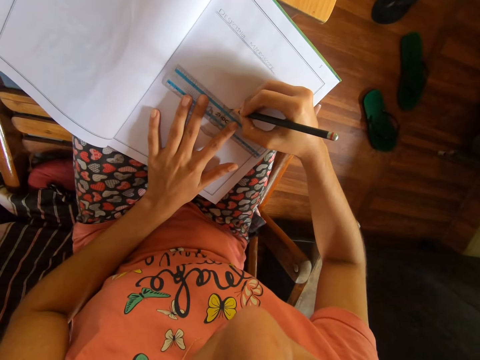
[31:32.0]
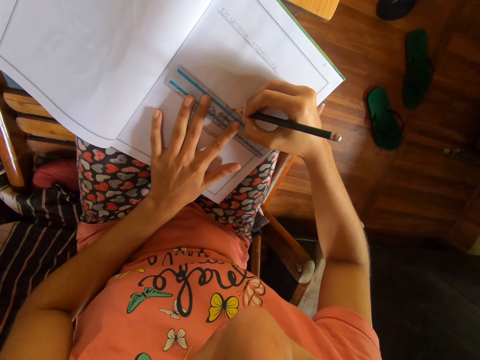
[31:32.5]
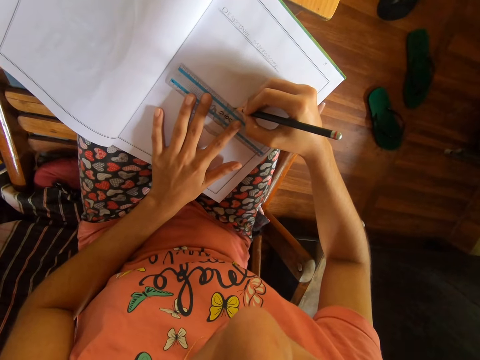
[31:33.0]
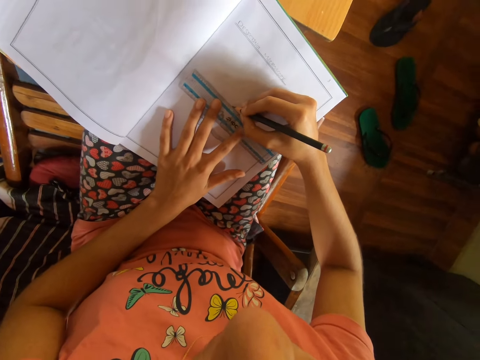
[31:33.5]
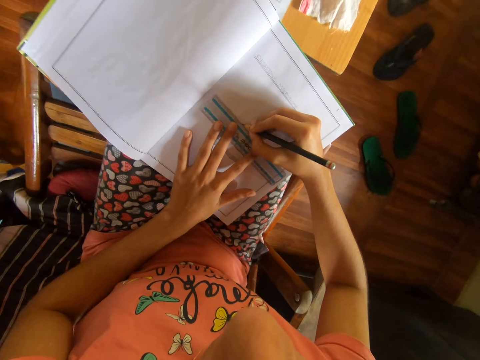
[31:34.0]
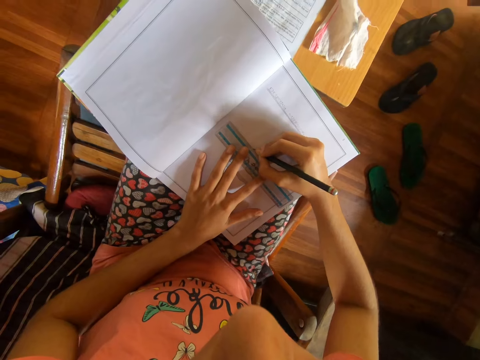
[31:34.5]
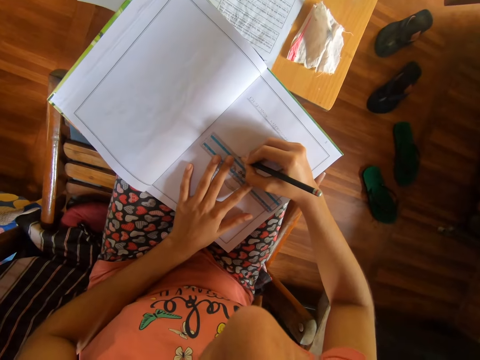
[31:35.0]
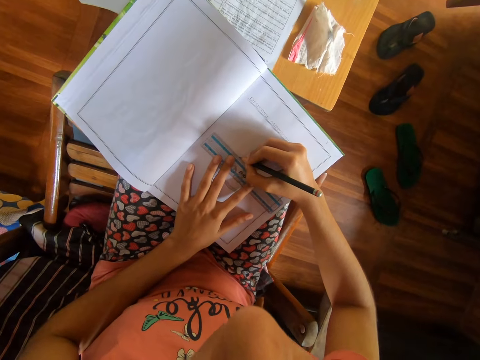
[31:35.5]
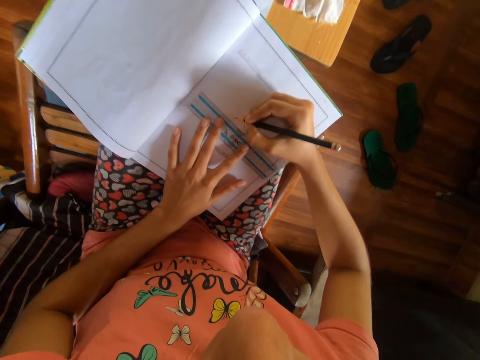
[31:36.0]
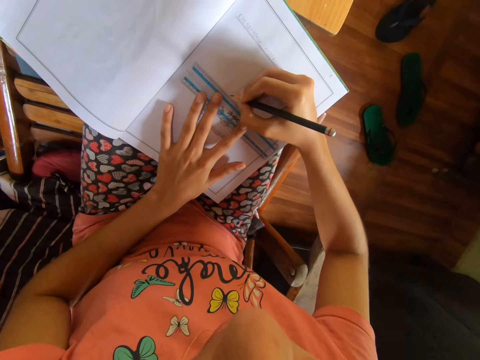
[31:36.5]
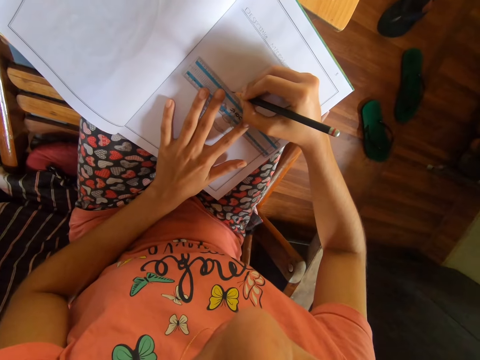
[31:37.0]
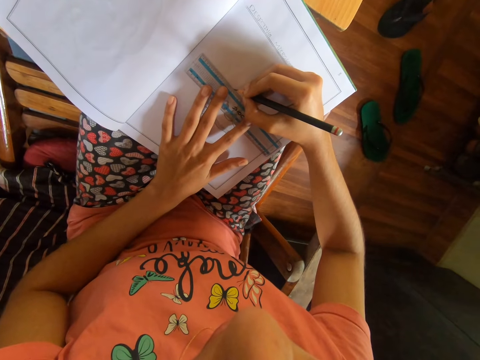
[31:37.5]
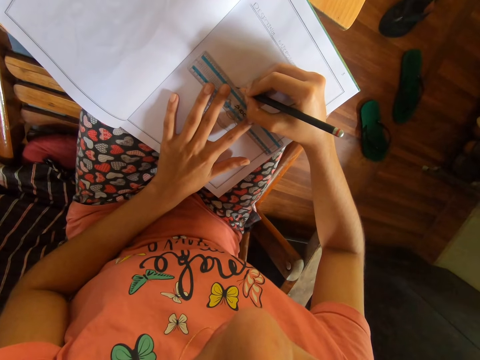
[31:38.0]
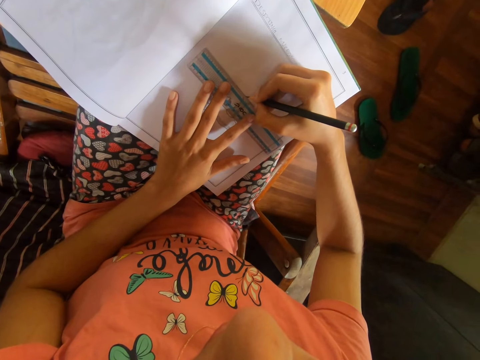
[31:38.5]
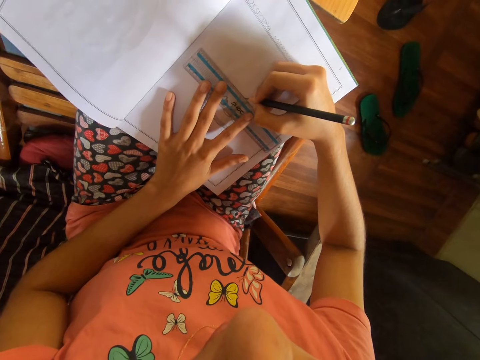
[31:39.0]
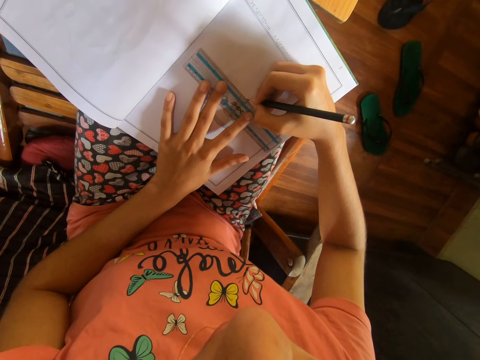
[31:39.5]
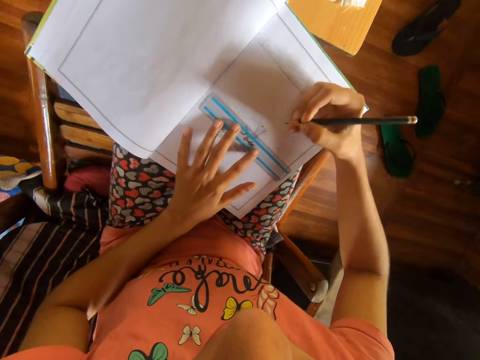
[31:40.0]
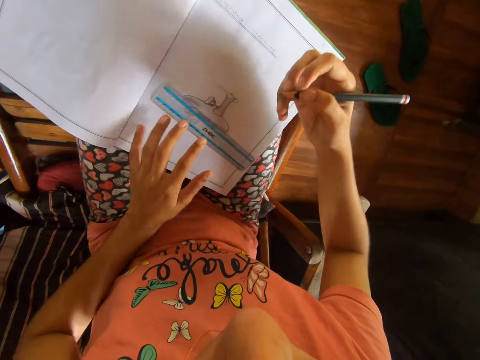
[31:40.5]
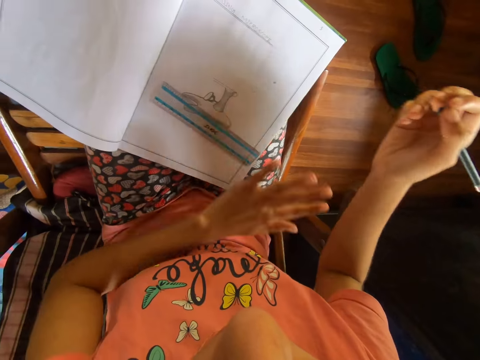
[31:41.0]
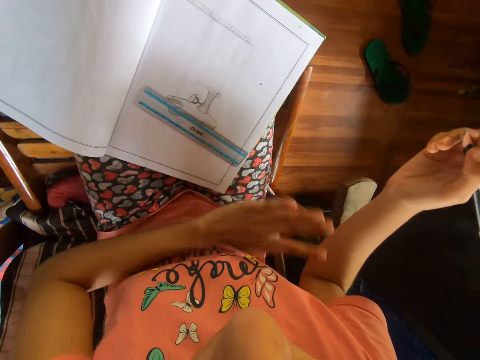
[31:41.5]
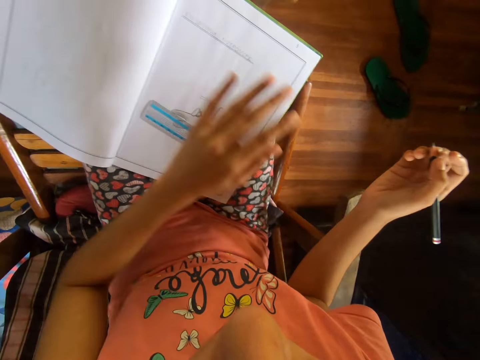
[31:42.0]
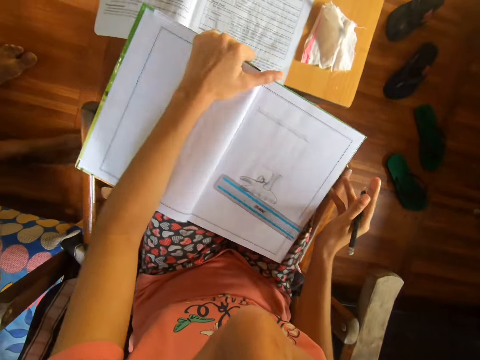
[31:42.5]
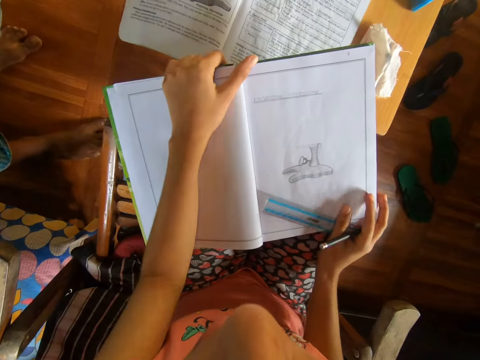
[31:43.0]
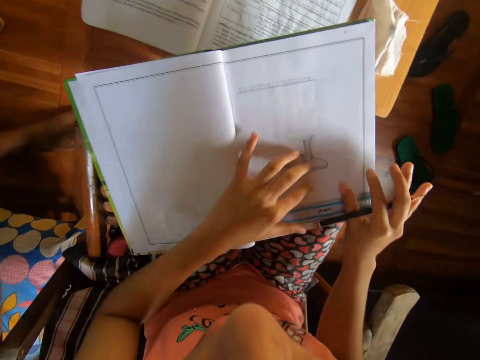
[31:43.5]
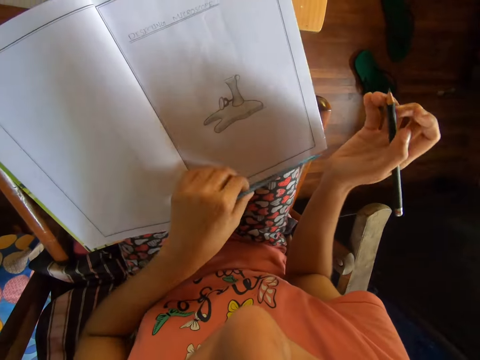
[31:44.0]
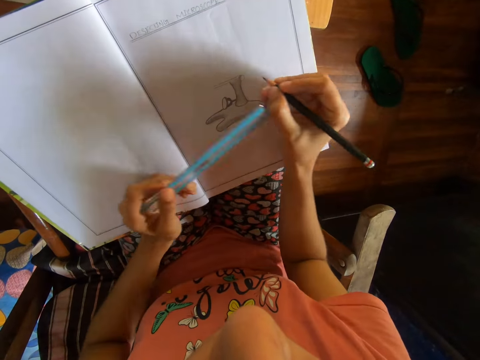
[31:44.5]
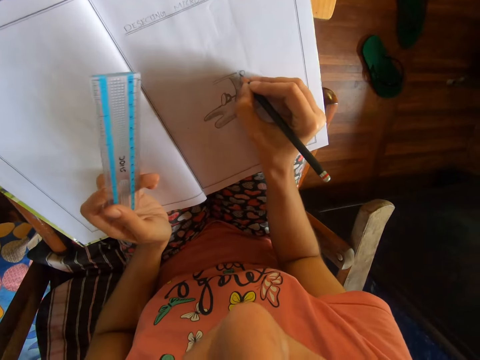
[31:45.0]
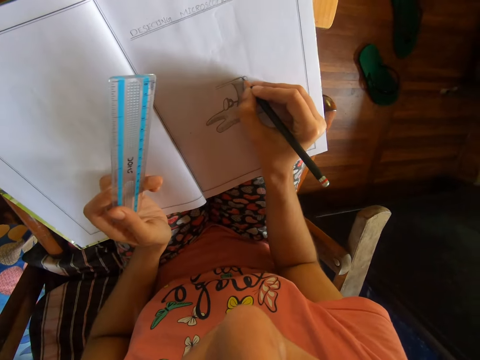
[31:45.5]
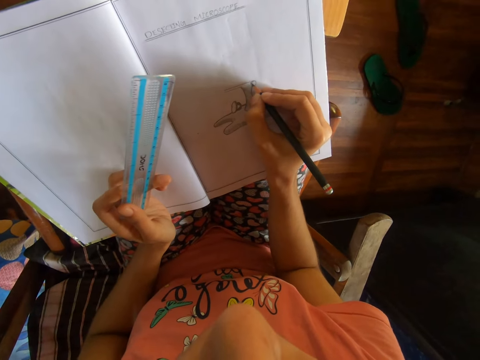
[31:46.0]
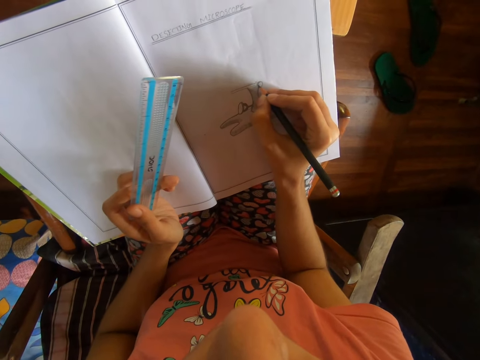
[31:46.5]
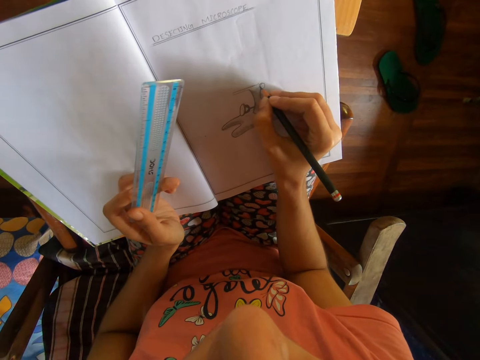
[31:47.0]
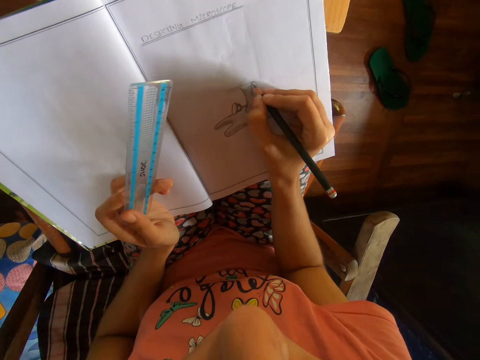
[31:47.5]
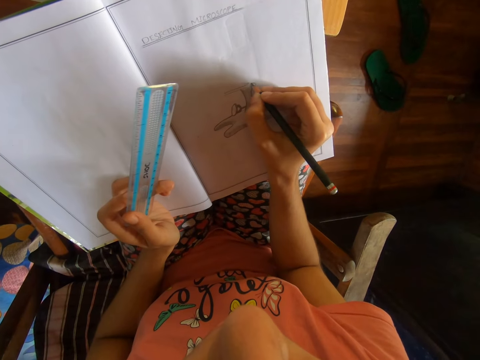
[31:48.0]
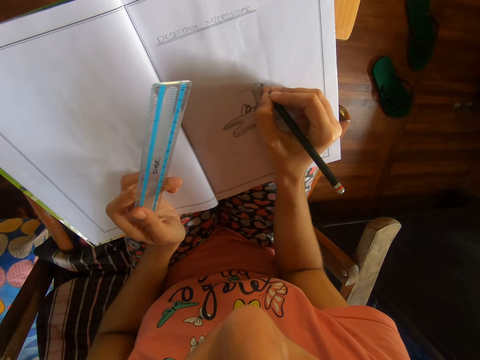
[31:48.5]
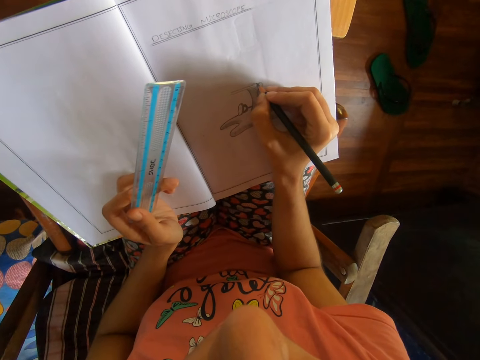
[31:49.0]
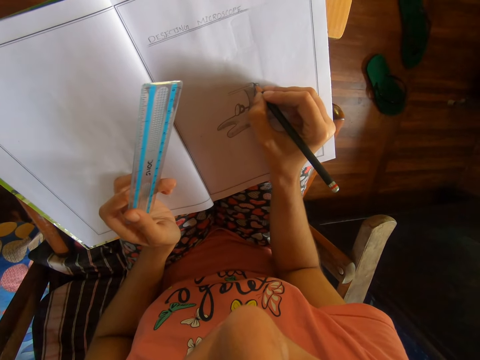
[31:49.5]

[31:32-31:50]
The camera wearer converses with a man. She slides the ruler on the book with her left hand. She dusts the book with her left hand. She adjusts the book on her lap with her left hand. She holds the ruler on the book with her left hand. She picks up the ruler from the book with her left hand. She draws with a pencil on the drawing book.

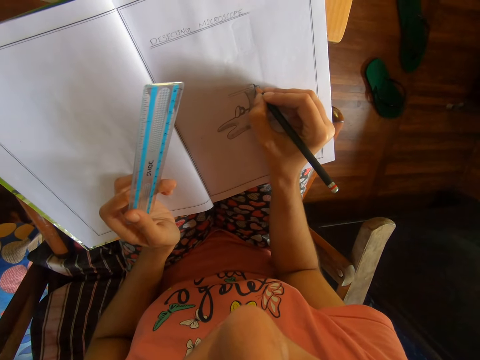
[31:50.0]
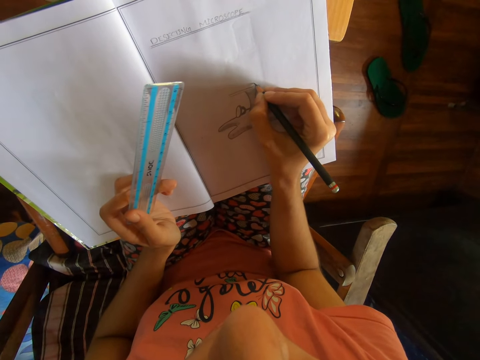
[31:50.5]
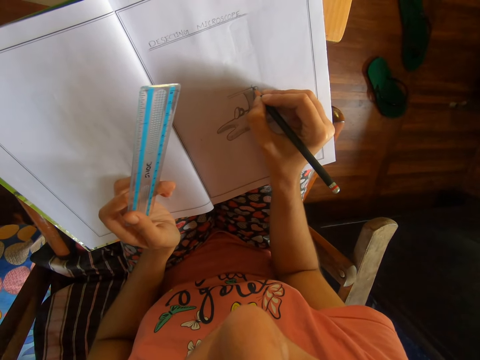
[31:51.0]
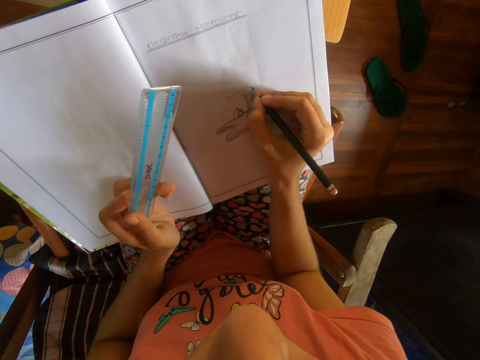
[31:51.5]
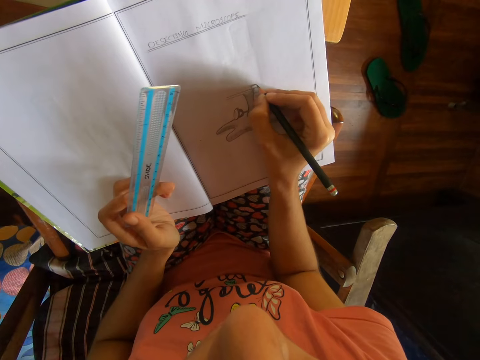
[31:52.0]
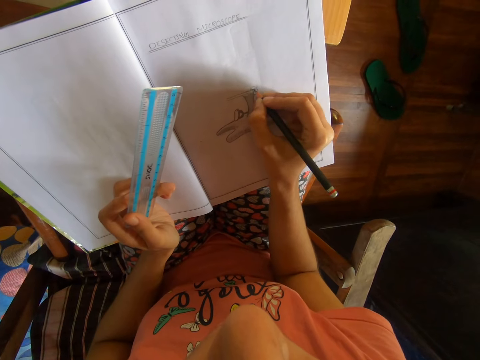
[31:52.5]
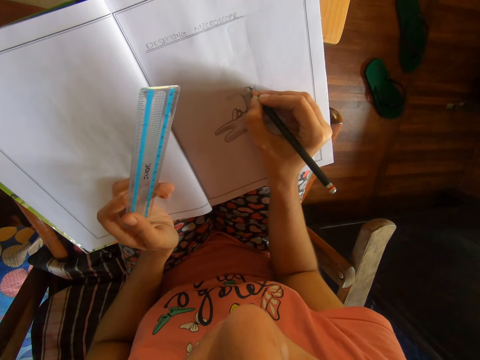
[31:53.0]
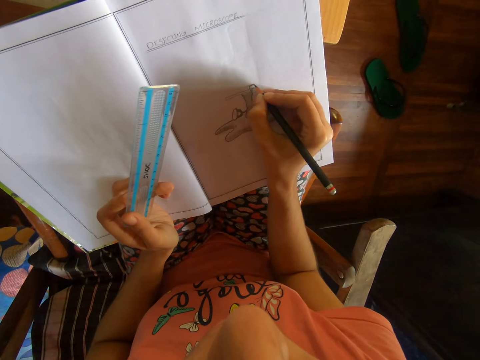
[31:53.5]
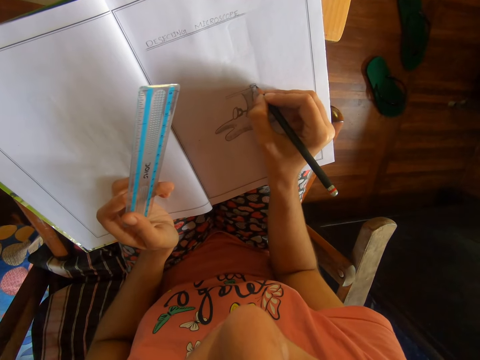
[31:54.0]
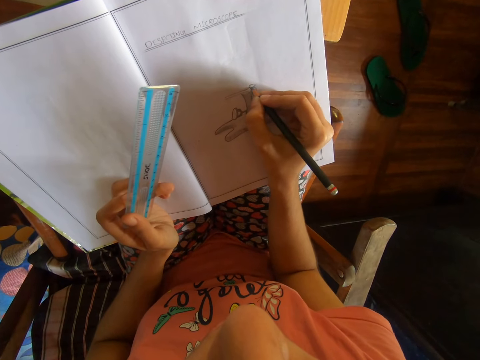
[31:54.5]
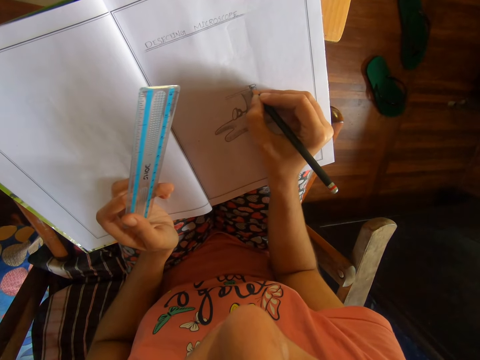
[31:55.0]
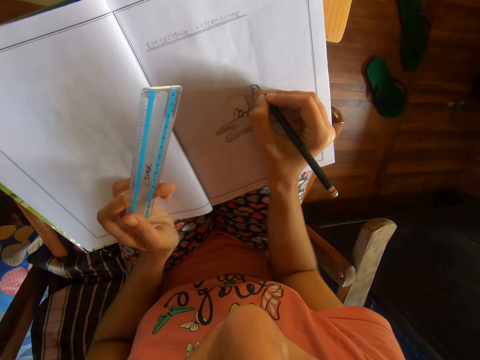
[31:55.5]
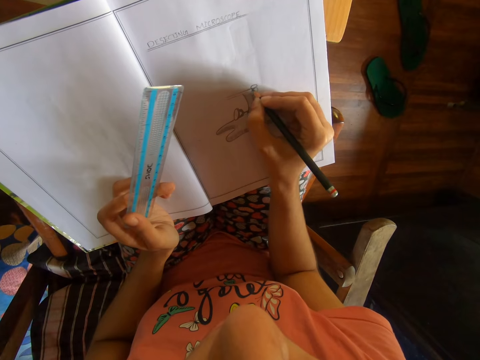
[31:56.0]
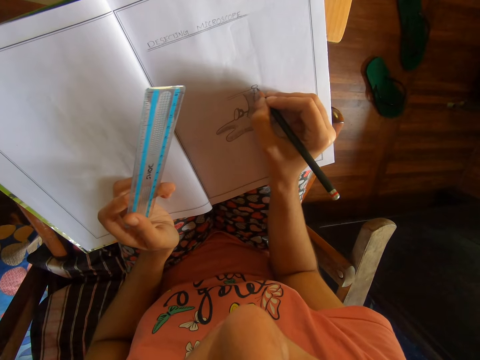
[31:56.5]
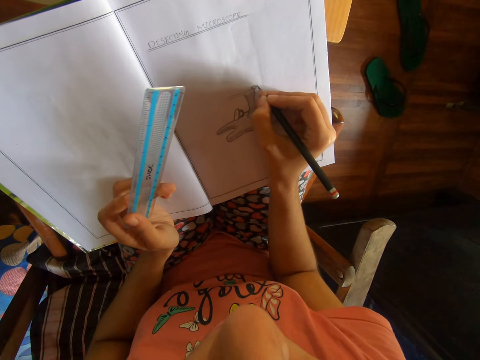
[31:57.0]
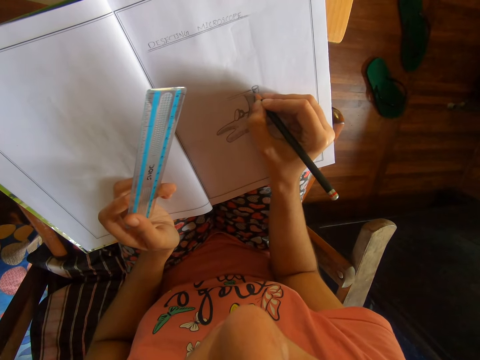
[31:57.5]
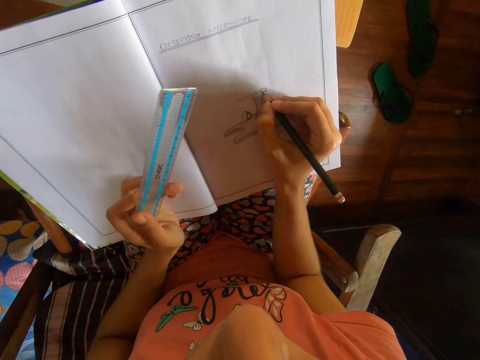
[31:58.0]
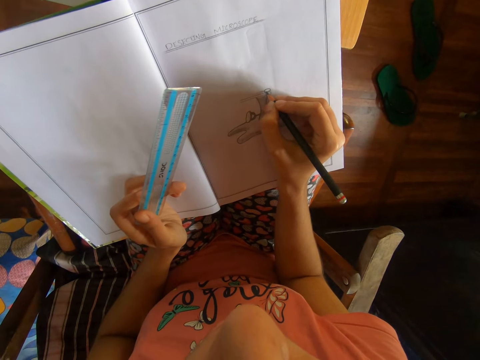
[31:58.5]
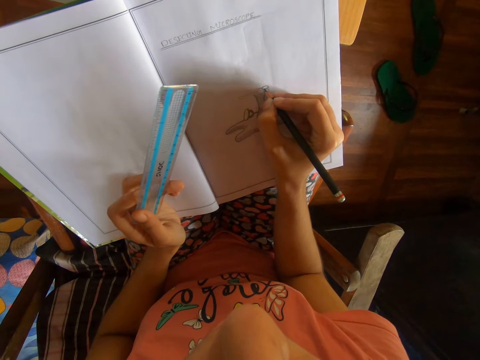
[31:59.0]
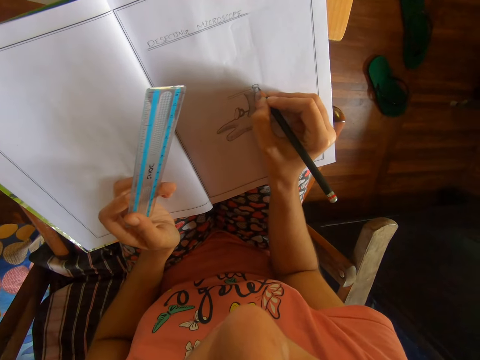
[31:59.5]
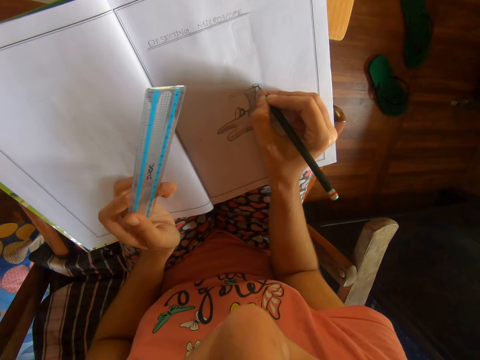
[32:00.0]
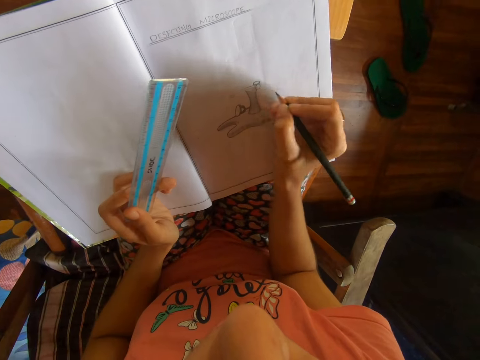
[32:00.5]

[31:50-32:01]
The camera wearer draws with a pencil on a drawing book. A person talks with the camera wearer. The camera wearer draws with the pencil on the drawing book.
